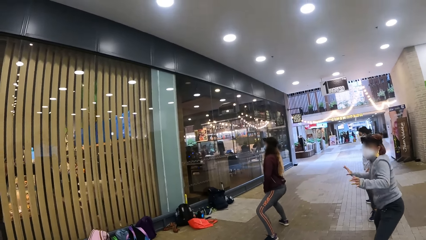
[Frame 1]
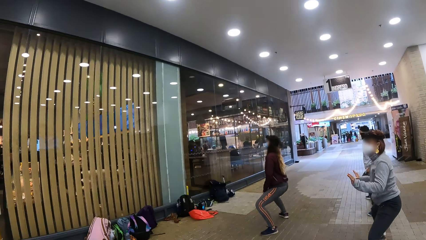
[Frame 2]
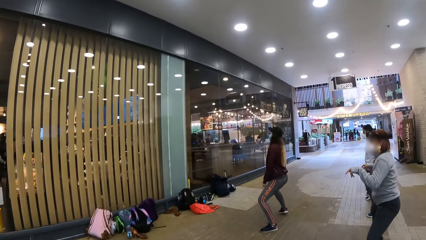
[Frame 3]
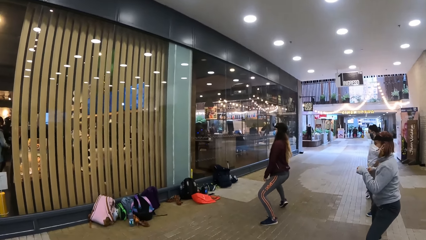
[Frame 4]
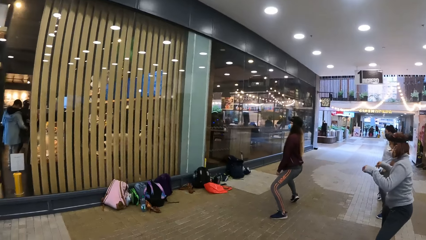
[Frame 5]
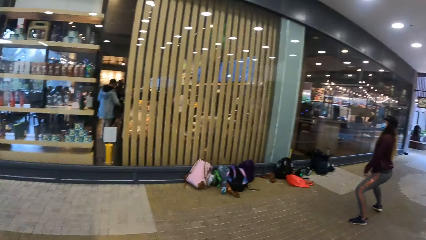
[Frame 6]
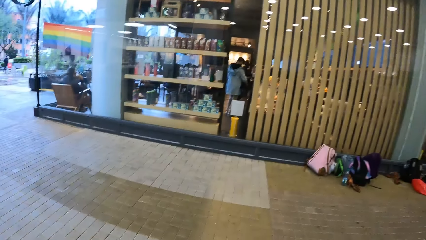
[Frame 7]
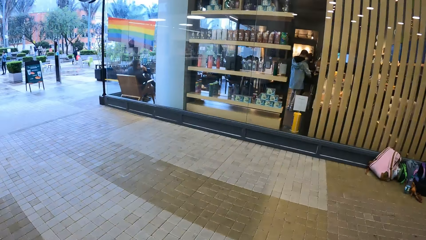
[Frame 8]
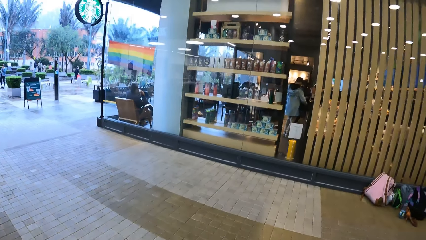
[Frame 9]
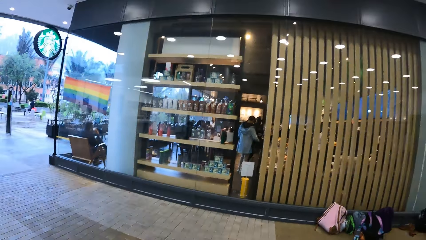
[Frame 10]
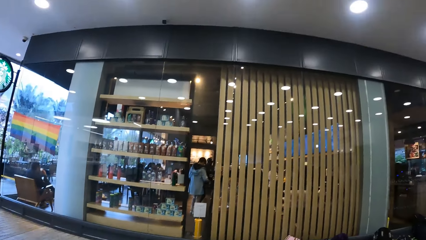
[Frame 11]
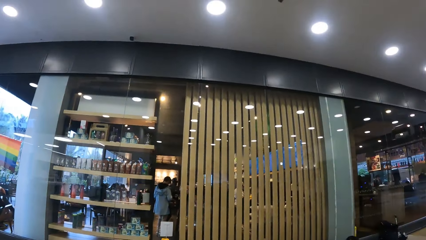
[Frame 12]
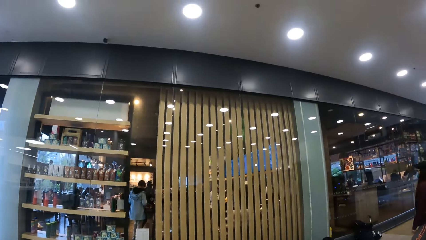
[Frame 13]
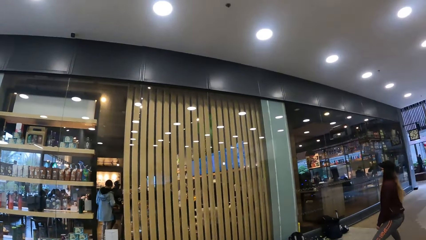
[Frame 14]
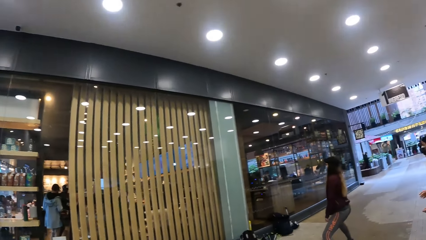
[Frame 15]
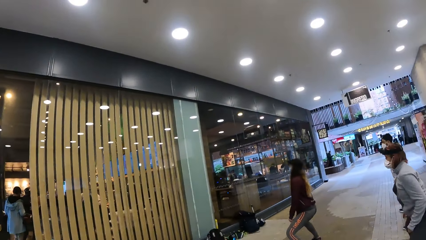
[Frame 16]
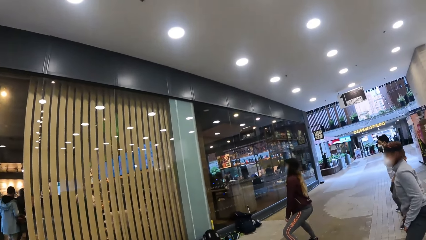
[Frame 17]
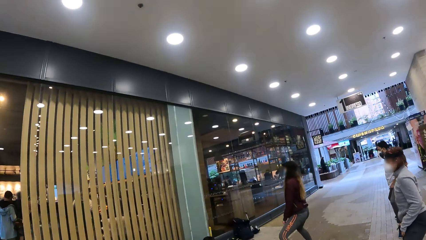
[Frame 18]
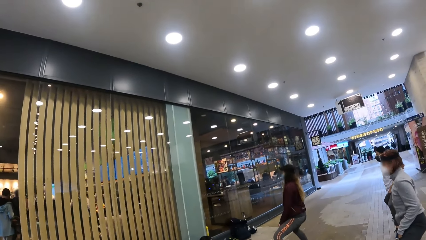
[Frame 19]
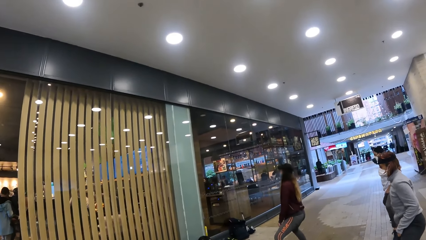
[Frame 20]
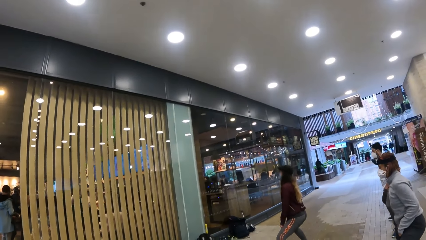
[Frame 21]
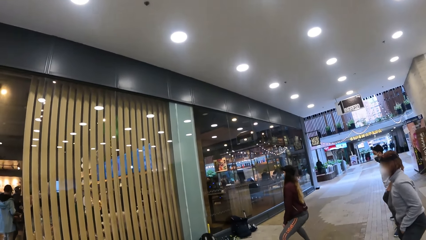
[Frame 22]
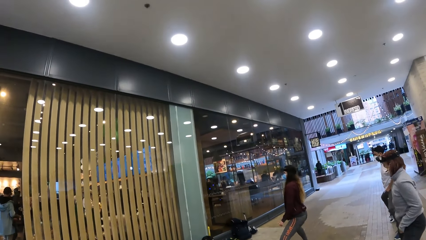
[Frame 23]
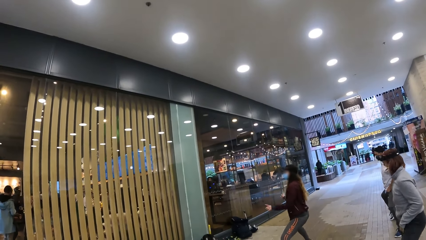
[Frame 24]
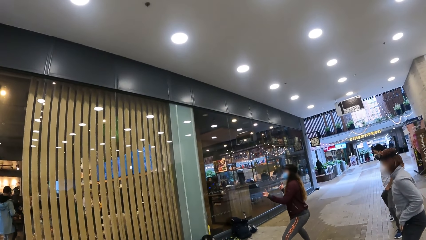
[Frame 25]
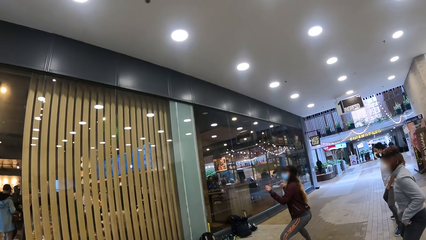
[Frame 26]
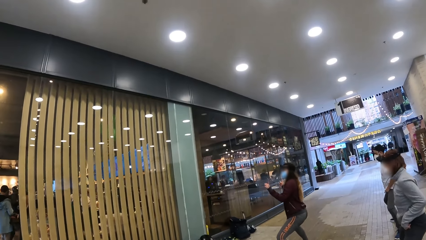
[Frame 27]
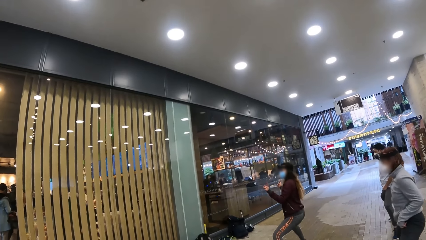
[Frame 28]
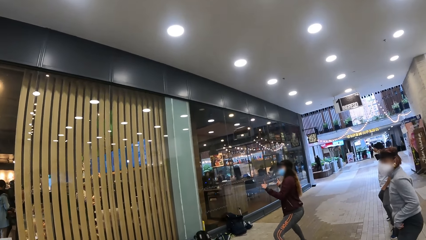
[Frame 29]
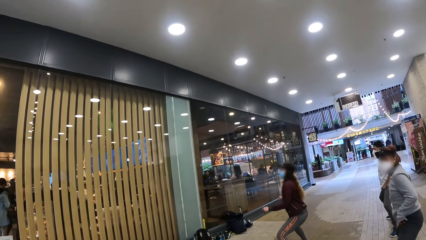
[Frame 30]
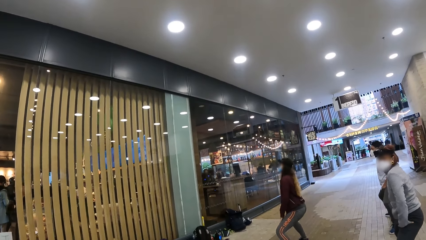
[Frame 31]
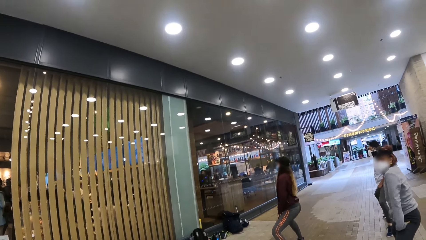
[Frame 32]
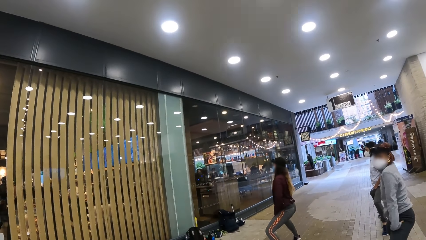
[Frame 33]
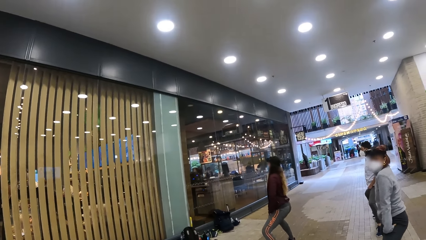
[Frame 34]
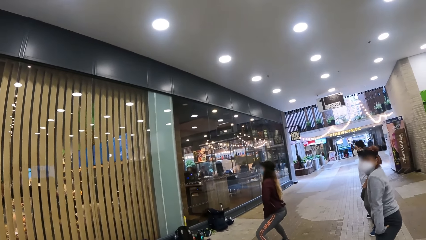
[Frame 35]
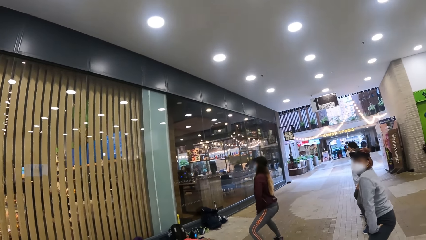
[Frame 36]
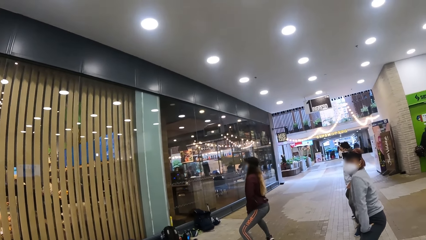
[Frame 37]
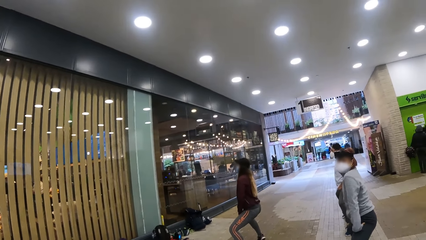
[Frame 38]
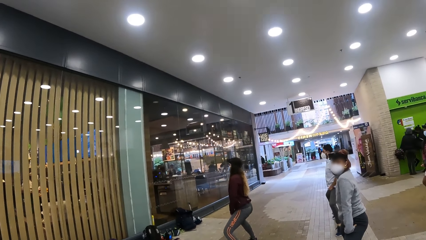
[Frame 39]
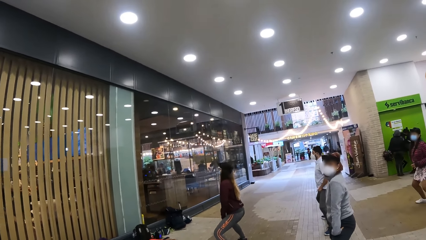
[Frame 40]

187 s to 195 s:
The camera wearer looks around.

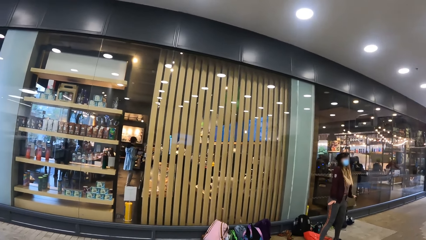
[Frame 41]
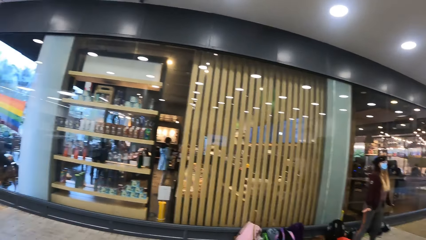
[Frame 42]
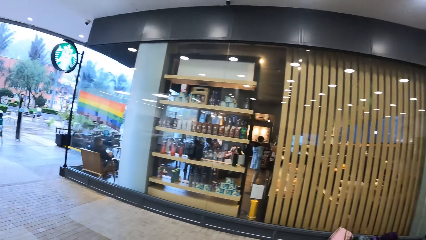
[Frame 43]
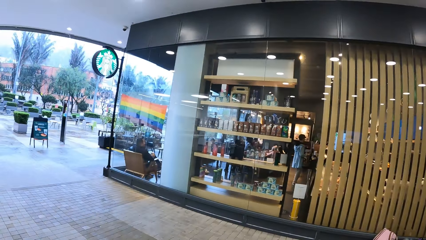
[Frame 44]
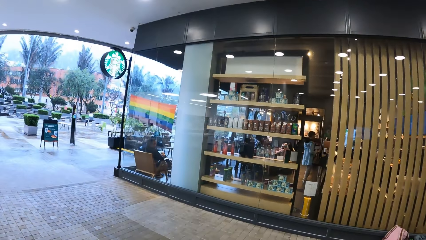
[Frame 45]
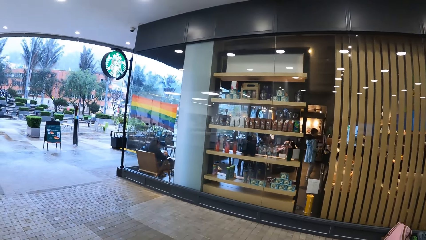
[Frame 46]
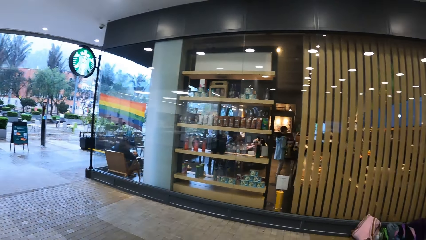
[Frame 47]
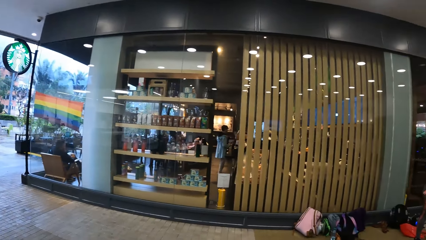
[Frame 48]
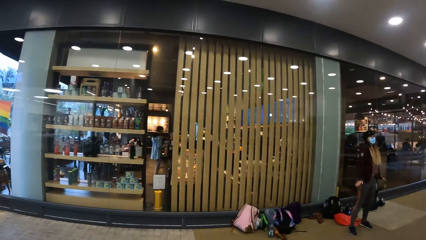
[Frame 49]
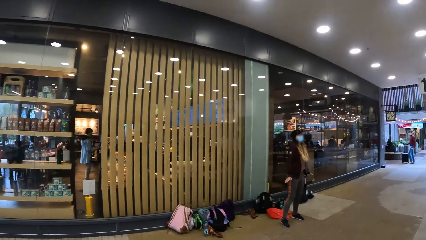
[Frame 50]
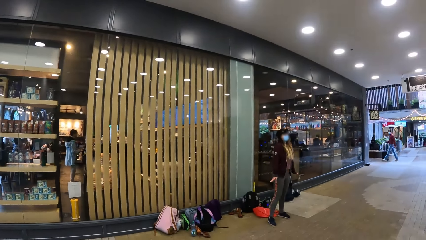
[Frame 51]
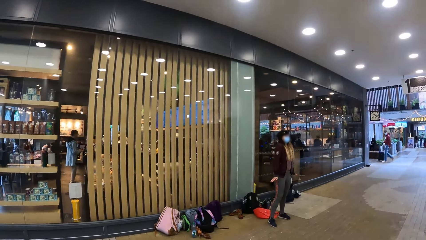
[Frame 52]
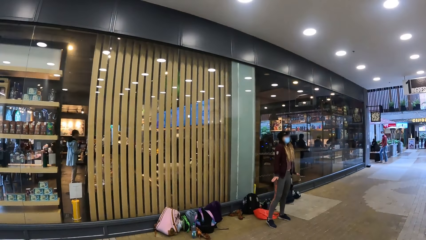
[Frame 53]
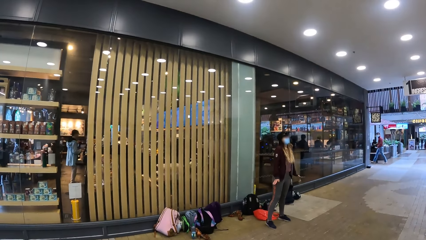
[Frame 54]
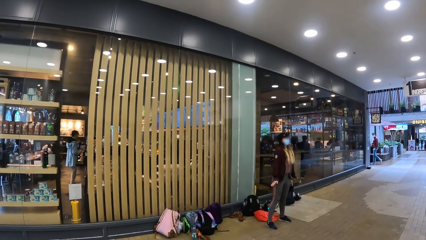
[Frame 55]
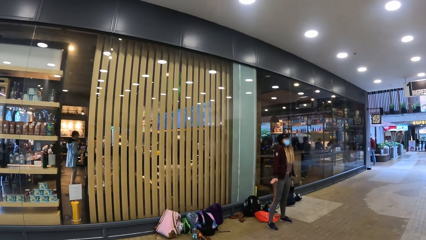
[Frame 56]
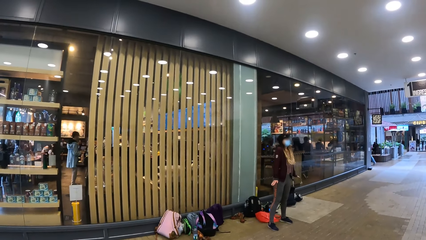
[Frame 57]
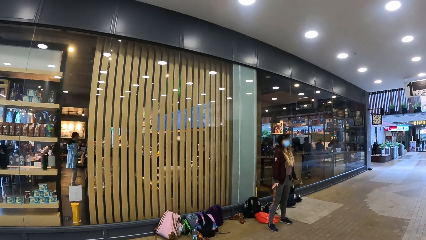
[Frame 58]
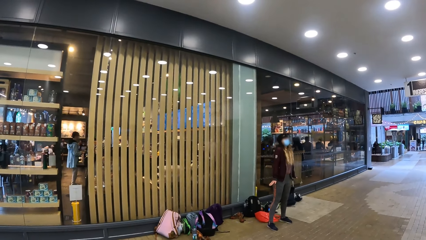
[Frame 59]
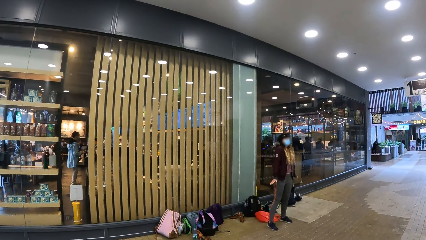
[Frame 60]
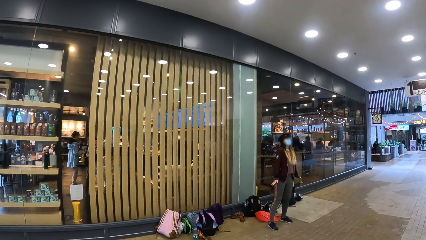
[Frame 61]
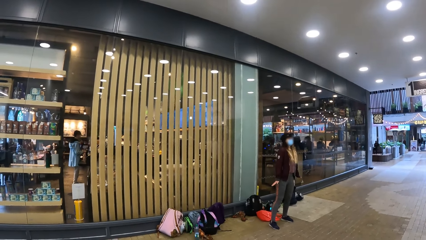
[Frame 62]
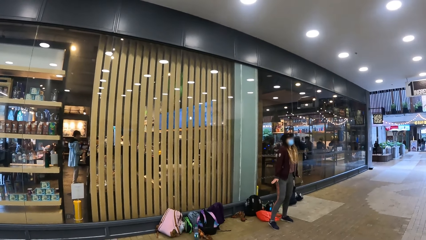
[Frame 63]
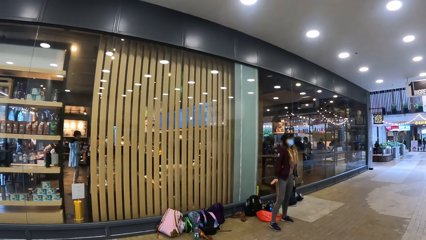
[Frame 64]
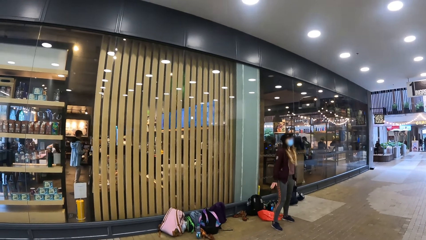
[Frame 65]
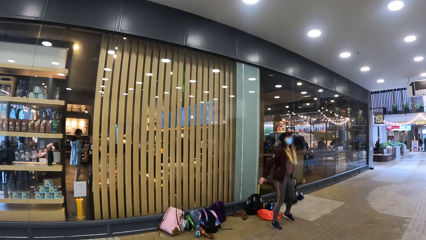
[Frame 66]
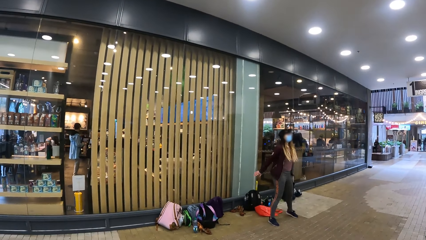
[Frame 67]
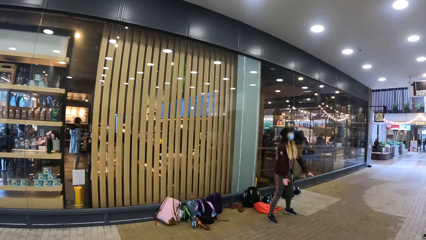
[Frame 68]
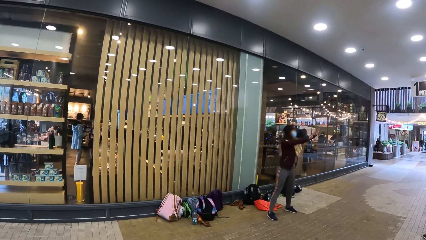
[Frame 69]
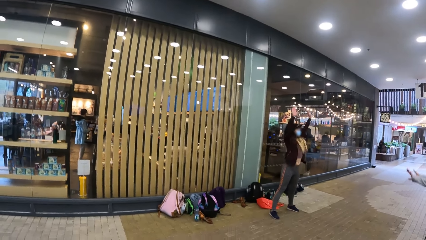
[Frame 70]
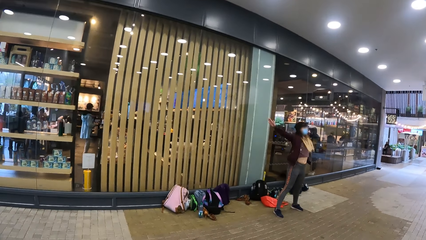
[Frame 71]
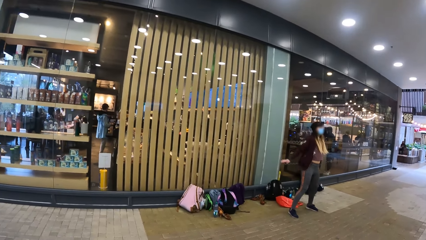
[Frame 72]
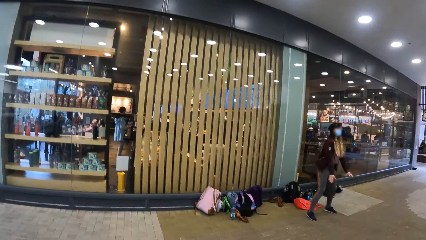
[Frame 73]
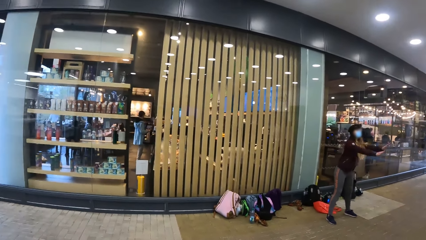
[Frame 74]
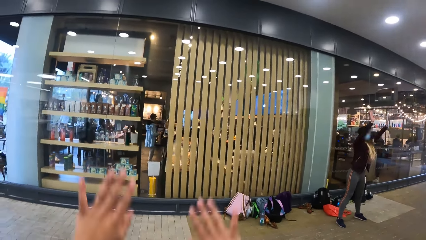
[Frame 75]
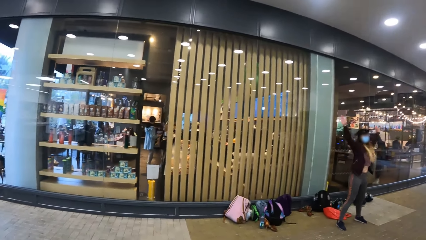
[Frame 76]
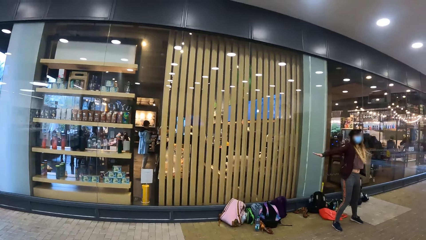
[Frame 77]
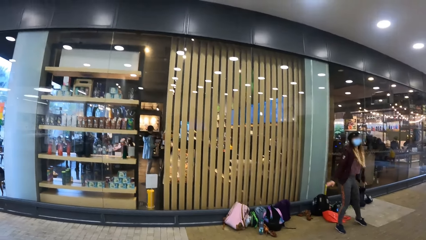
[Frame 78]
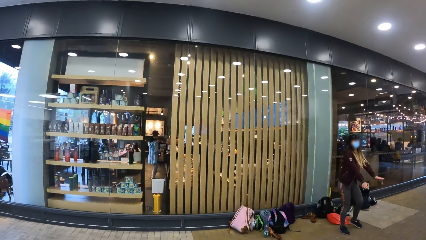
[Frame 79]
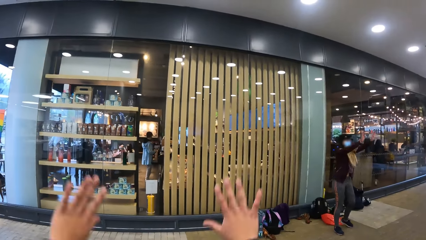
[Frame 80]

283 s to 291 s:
A person dances. The camera wearer dances. They do exercise.
